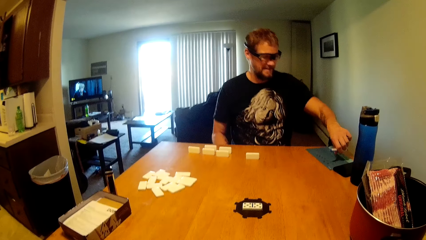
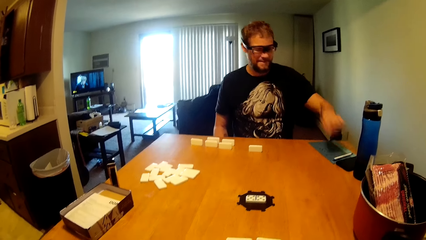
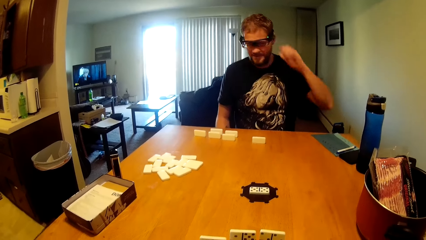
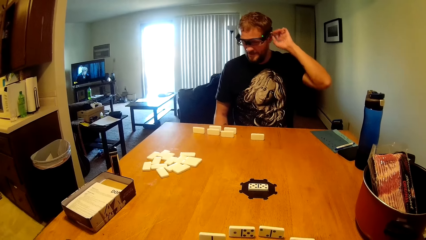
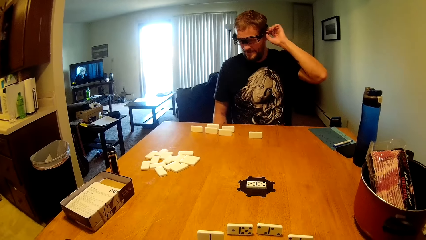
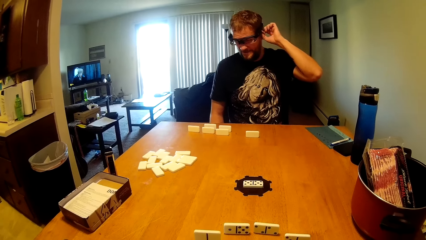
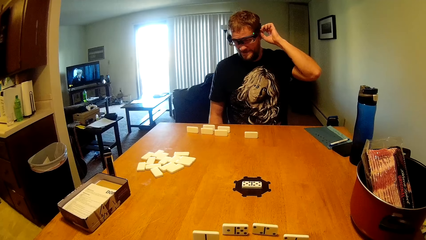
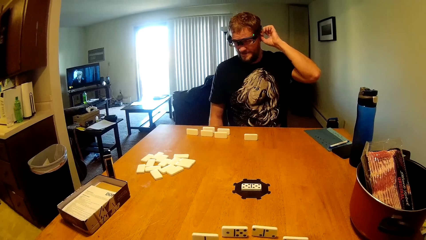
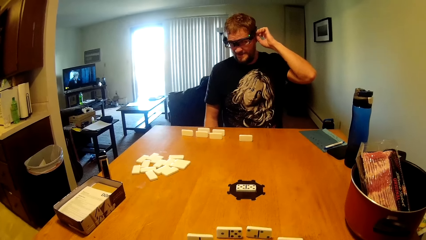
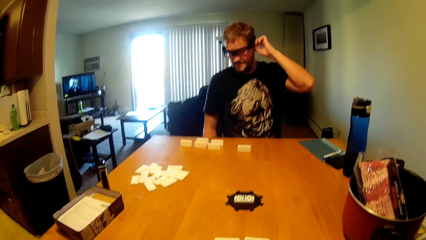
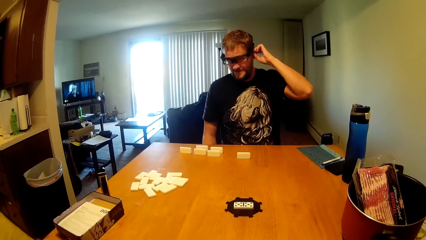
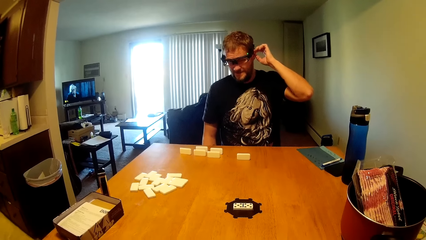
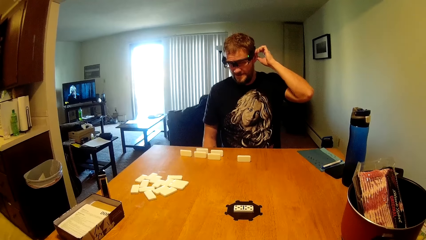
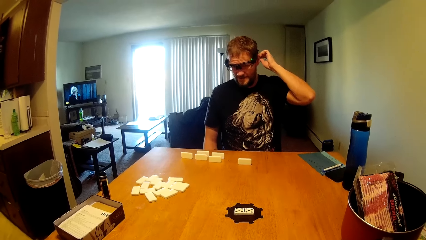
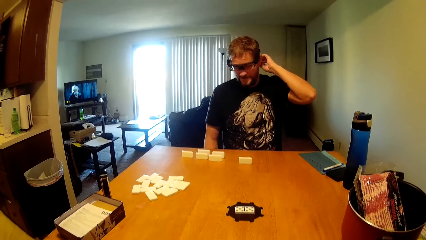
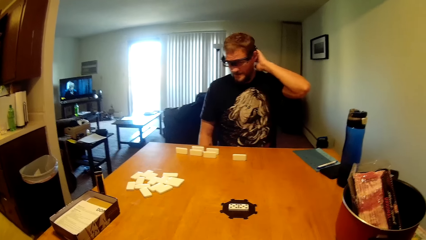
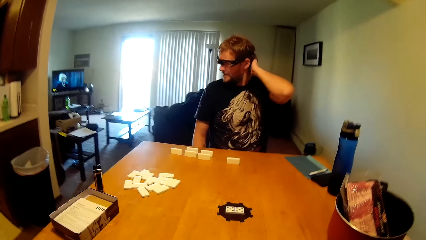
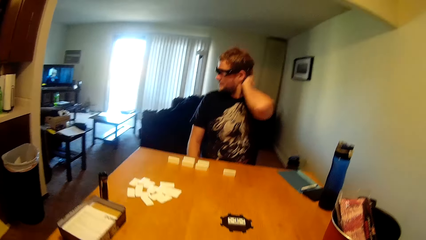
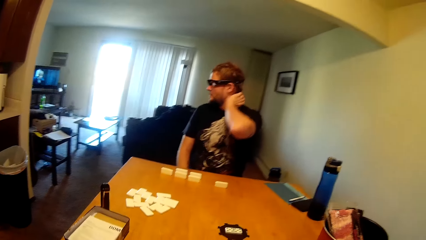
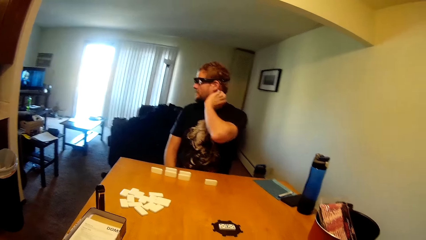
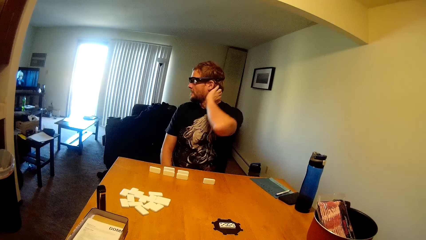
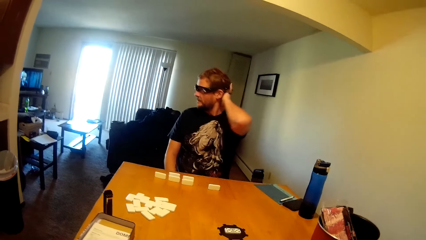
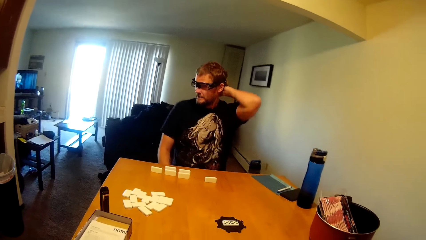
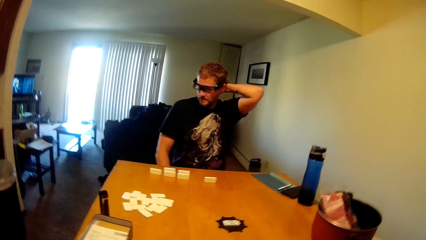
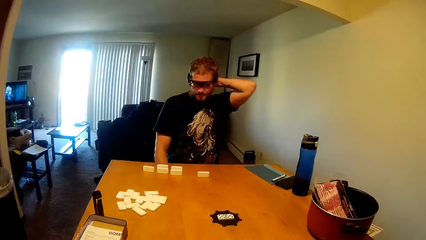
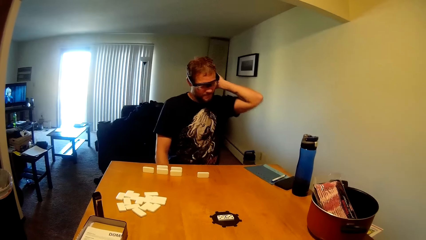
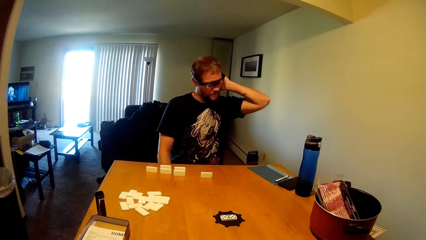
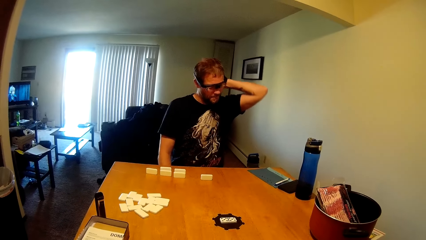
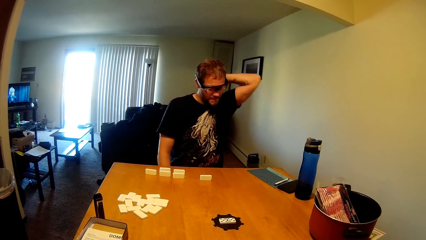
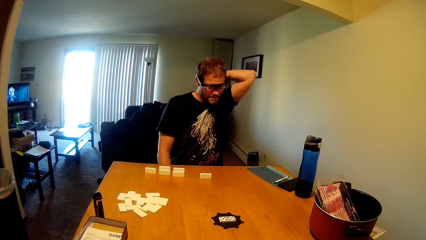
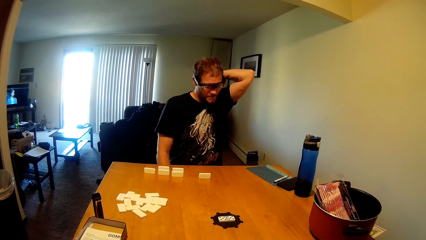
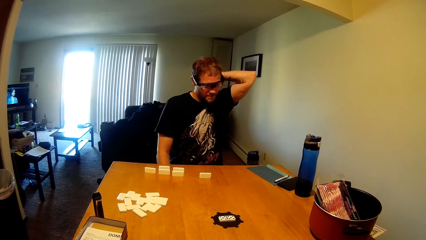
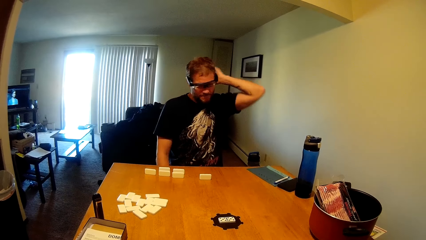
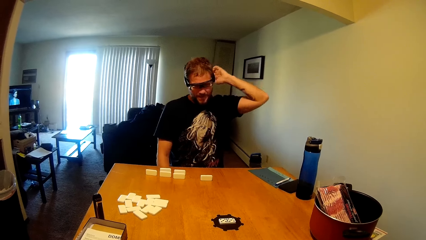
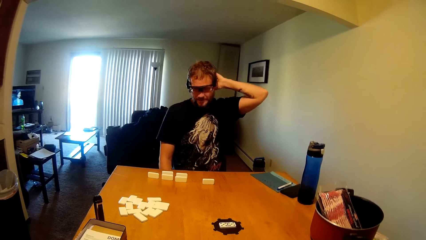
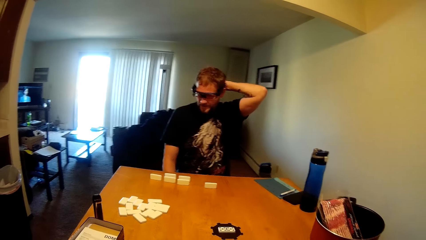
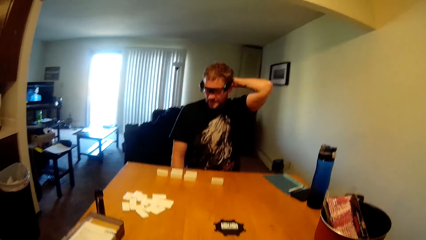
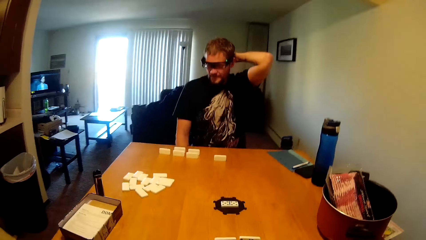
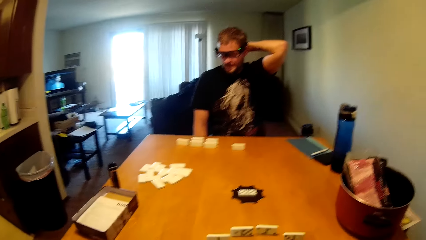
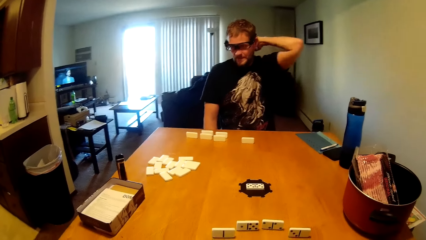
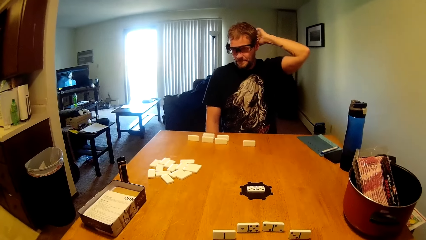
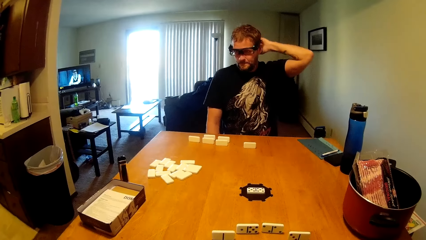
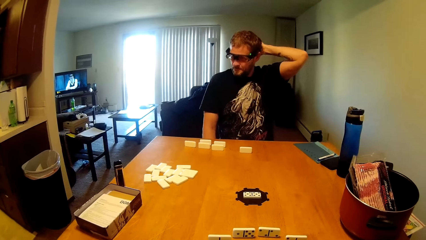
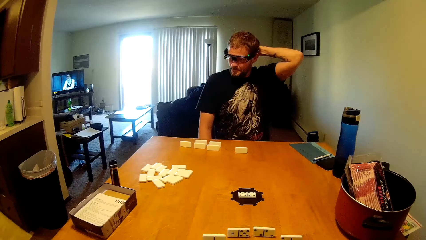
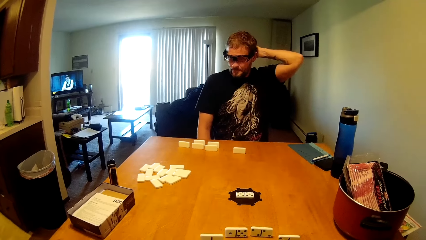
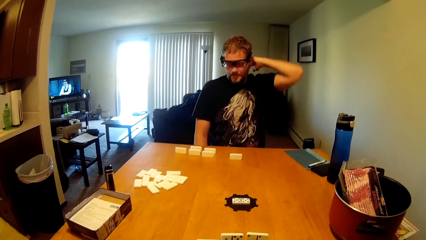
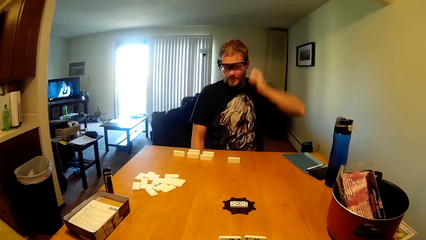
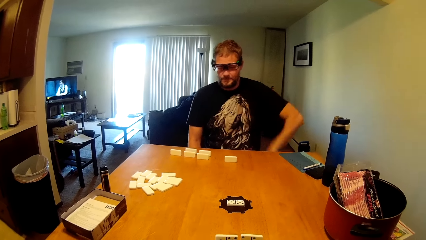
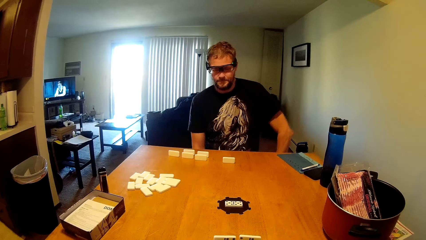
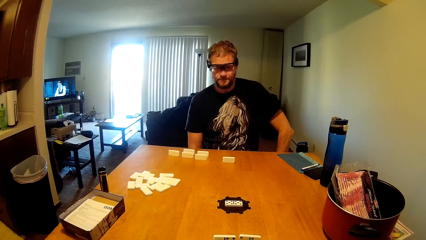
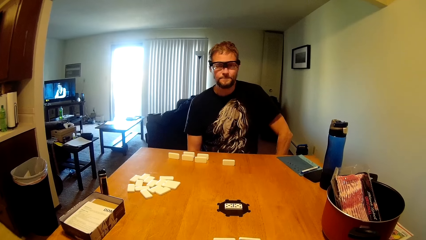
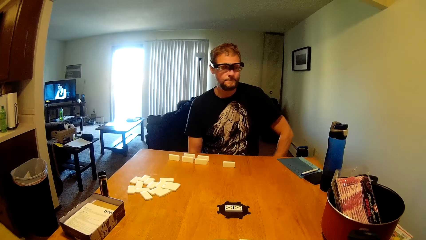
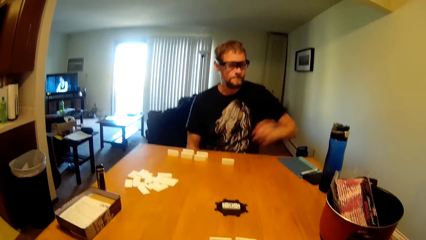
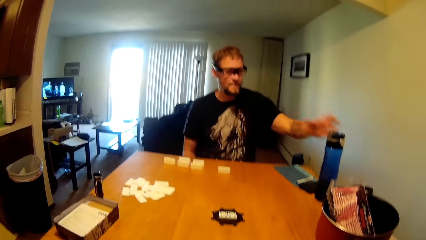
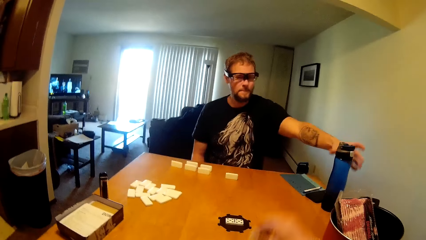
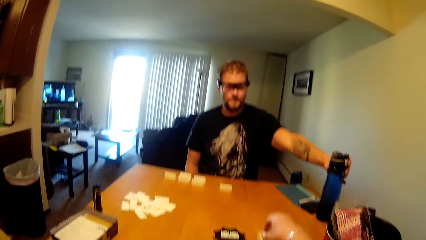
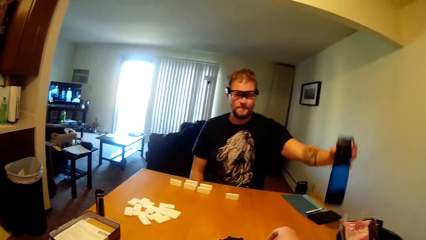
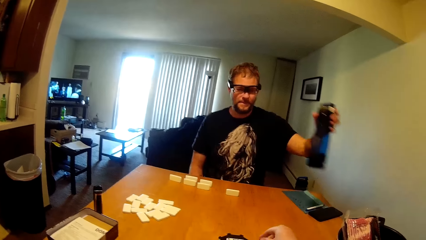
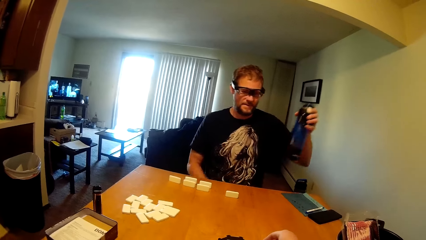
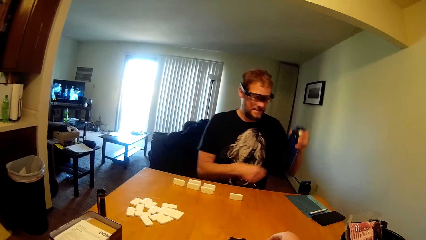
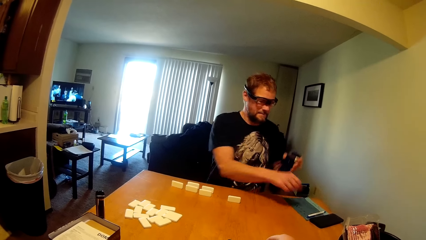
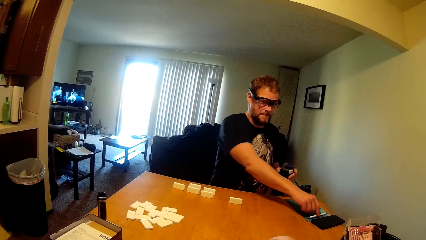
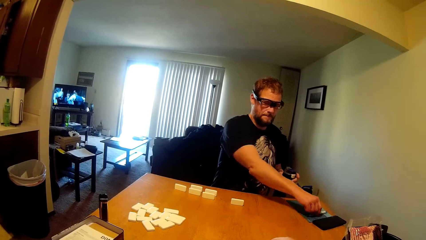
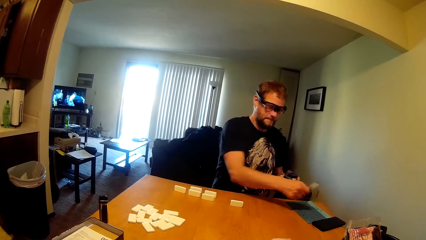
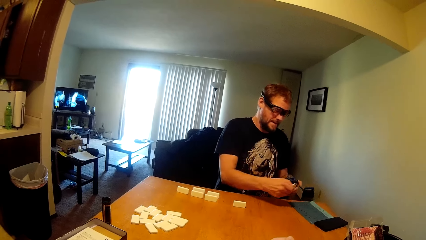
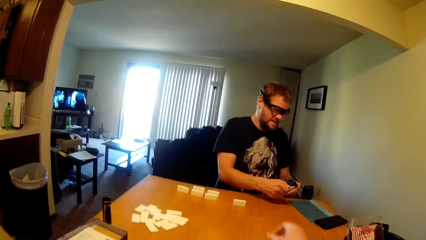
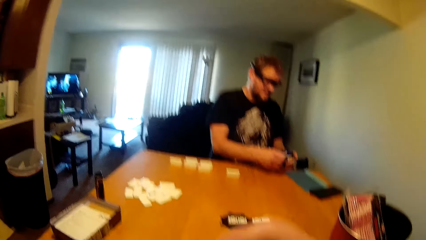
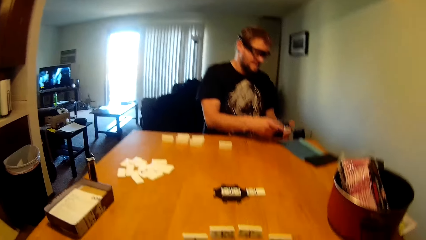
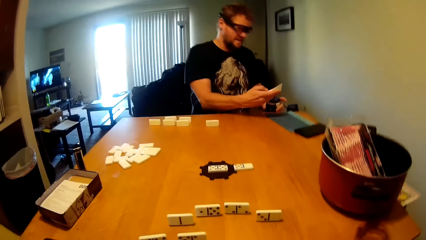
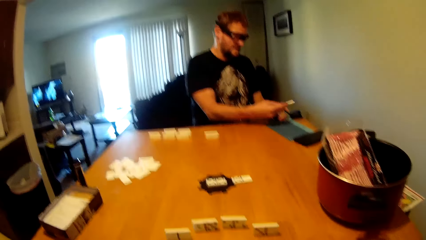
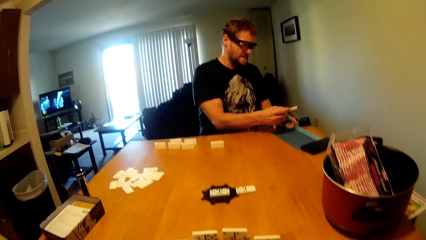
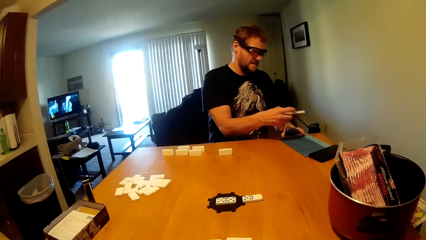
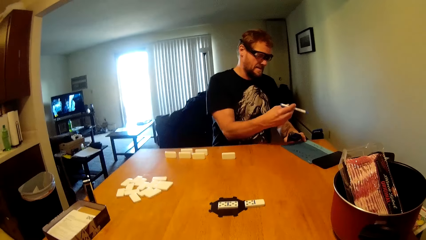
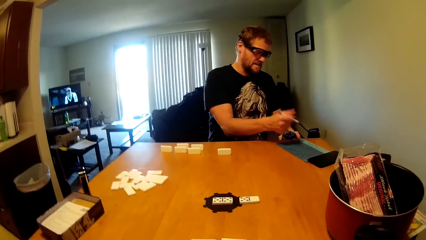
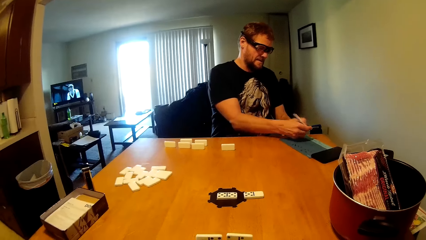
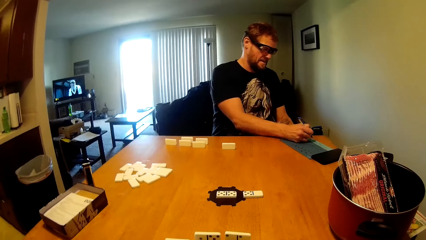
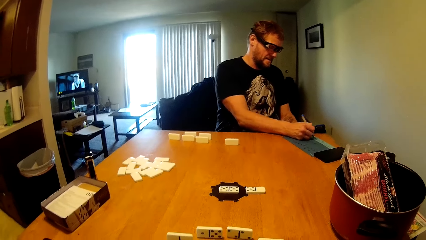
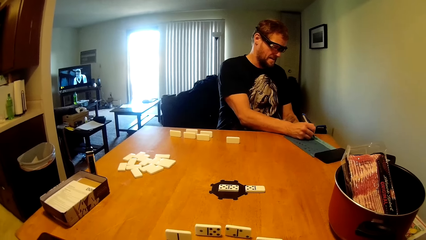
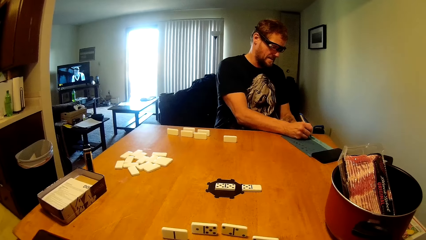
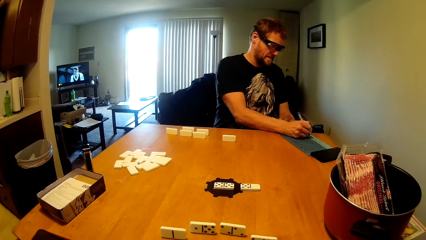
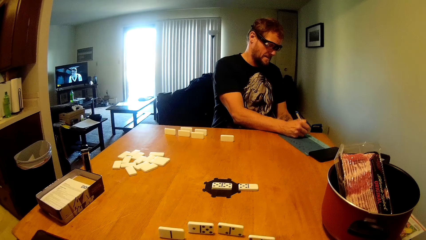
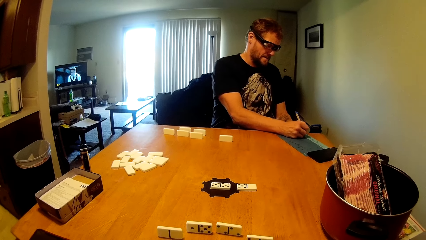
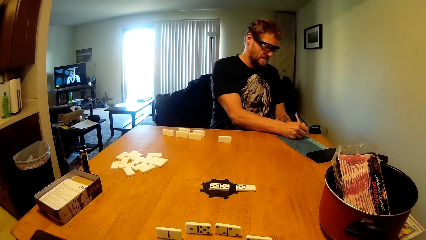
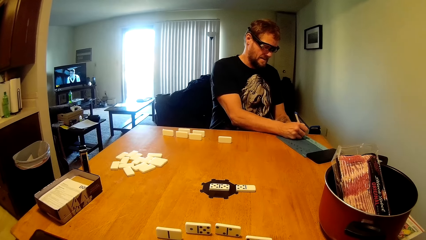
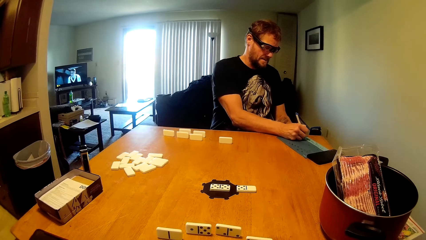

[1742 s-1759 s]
The man drops the pen on the paper. He itches his ear. He touches his hair. He takes a bottle of water from the table. He picks the pen from the file. He writes on the paper using the pen.
